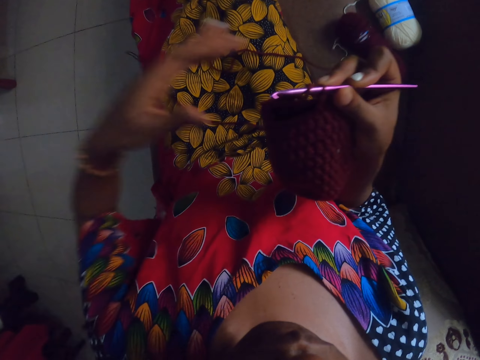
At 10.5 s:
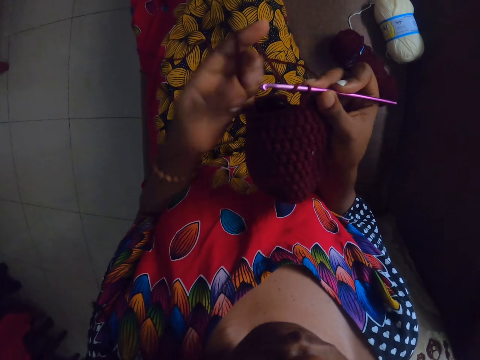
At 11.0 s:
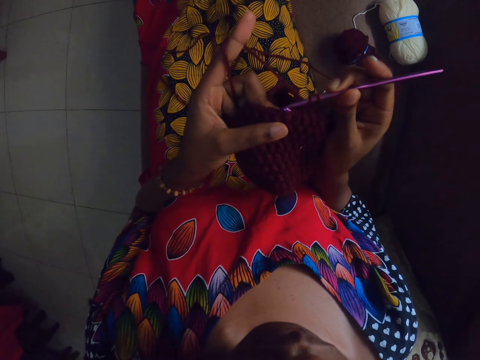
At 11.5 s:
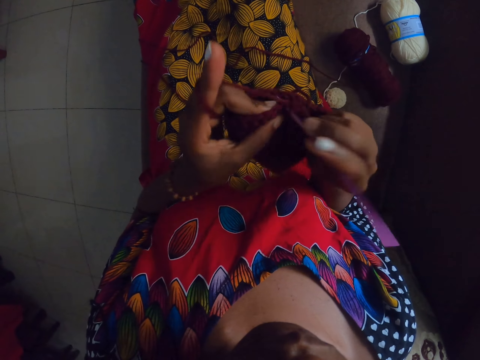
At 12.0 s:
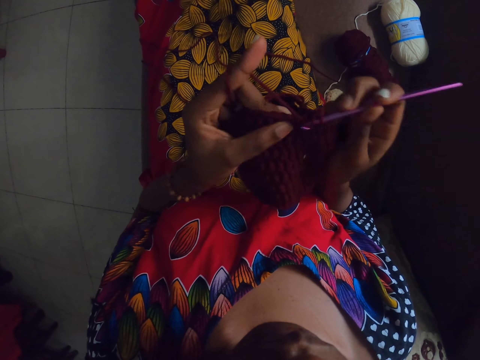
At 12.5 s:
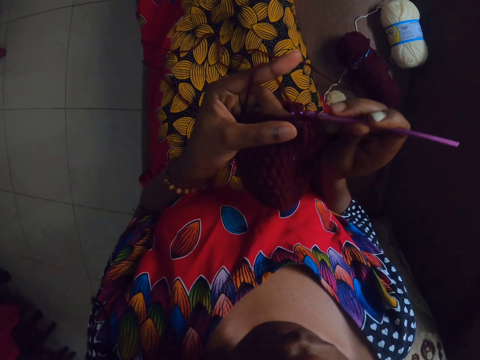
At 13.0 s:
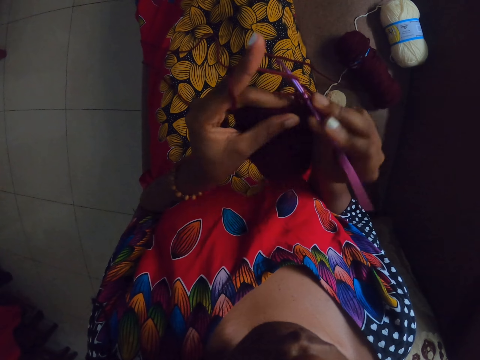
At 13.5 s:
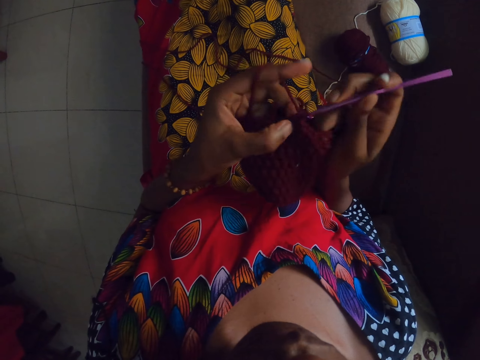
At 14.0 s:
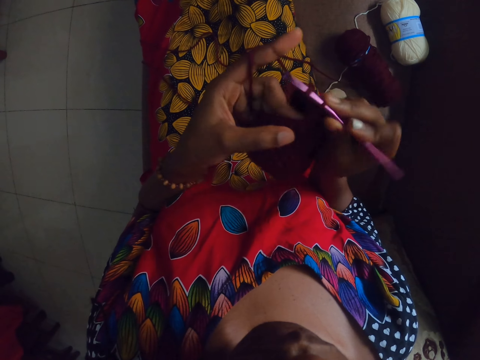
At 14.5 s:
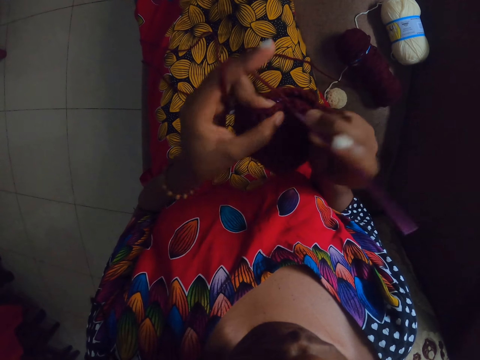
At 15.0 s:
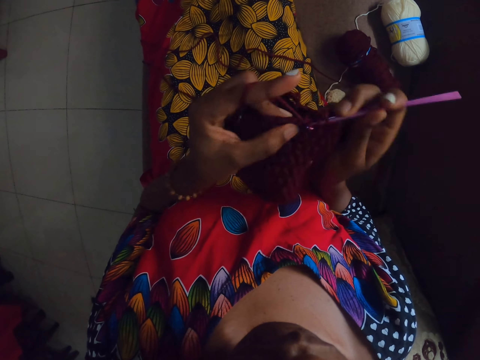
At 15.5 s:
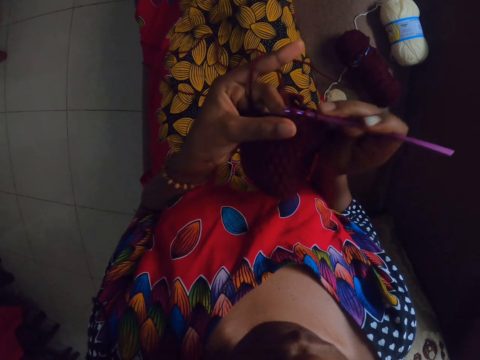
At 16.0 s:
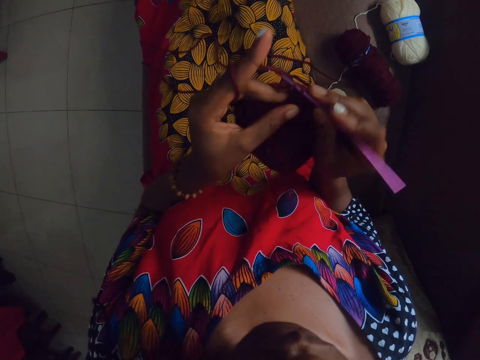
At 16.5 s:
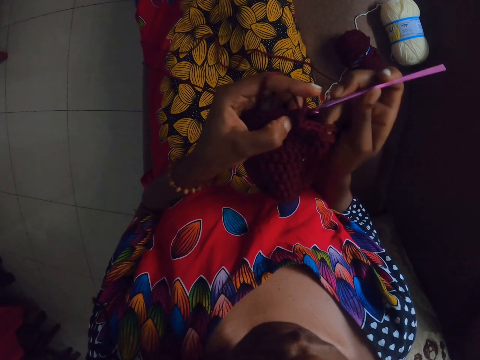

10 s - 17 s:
The camera wearer twirls a length of wool on her left index finger. She crochets a hood with the crochet pin in her right hand.

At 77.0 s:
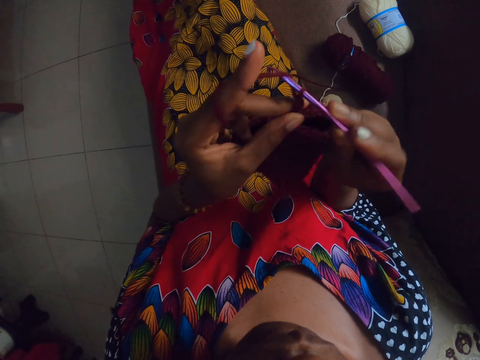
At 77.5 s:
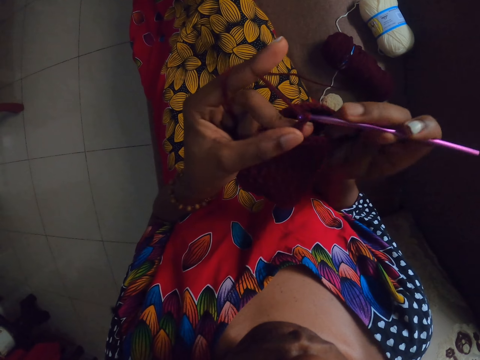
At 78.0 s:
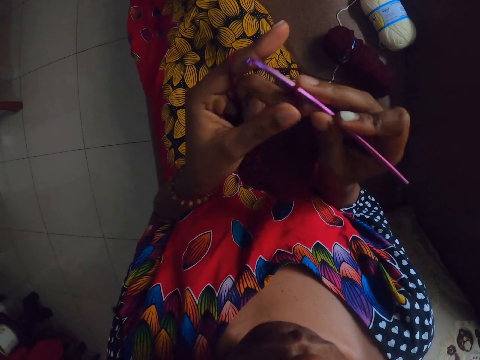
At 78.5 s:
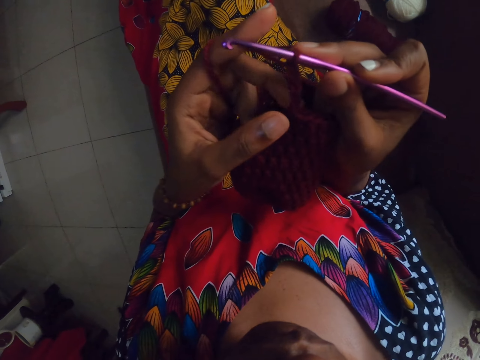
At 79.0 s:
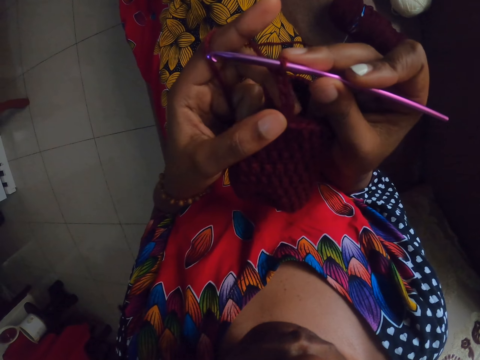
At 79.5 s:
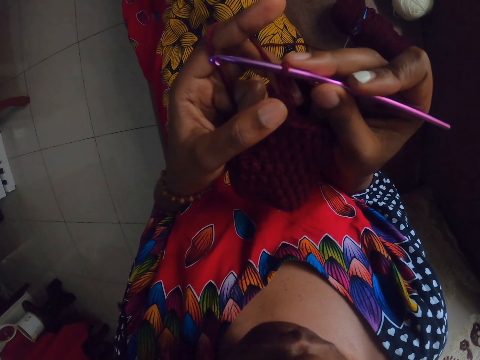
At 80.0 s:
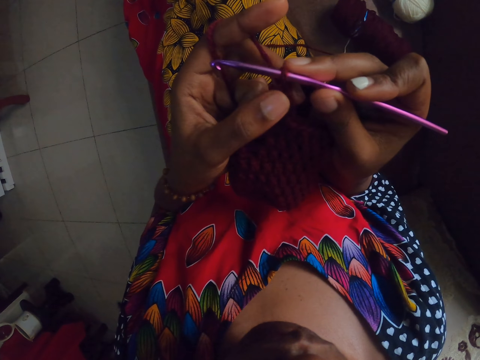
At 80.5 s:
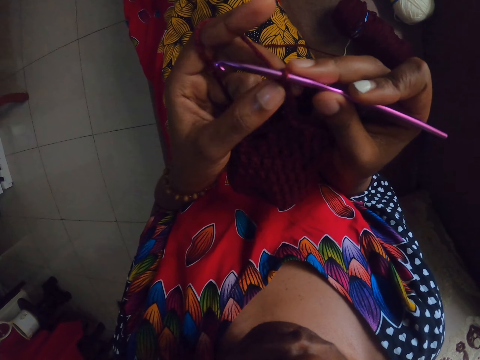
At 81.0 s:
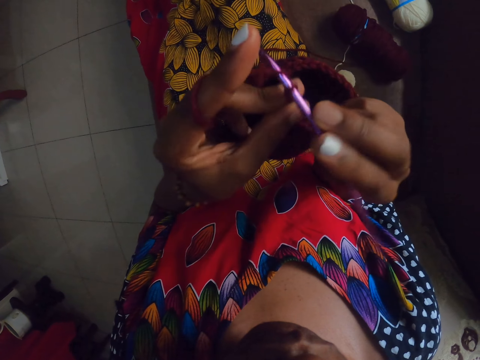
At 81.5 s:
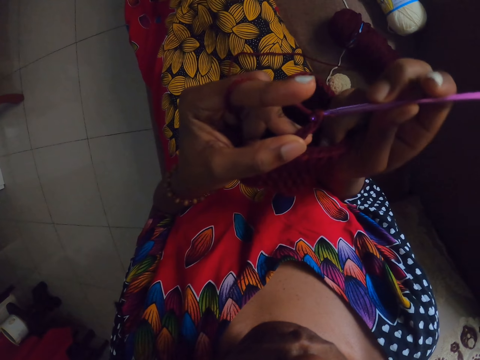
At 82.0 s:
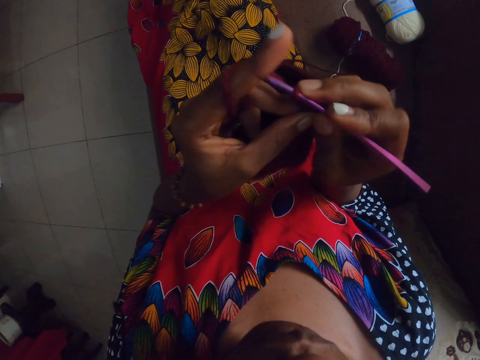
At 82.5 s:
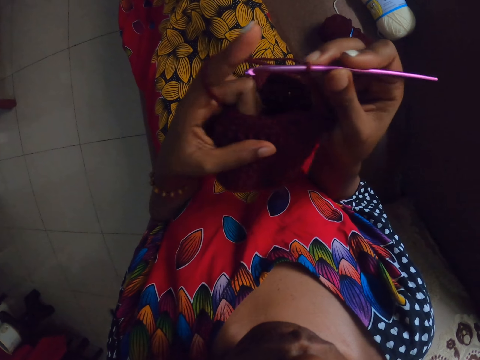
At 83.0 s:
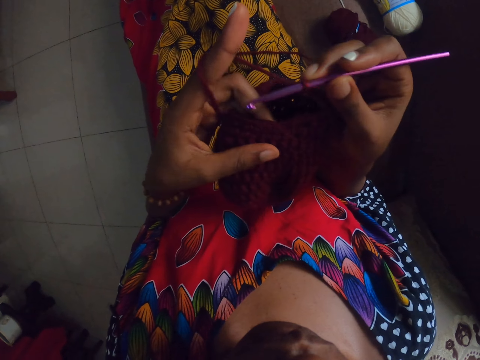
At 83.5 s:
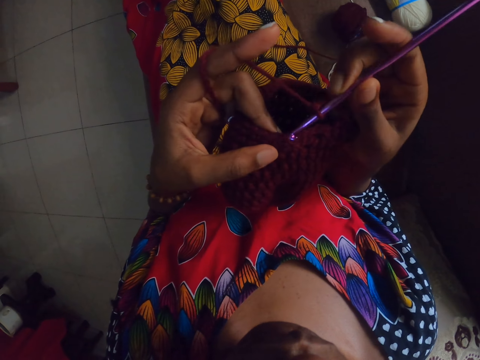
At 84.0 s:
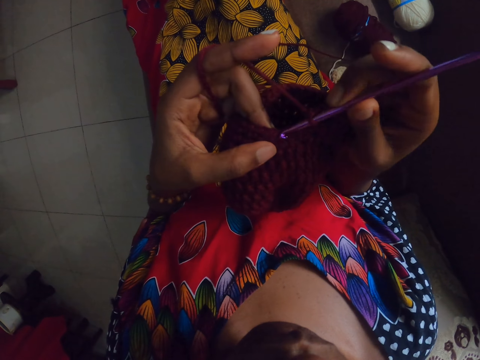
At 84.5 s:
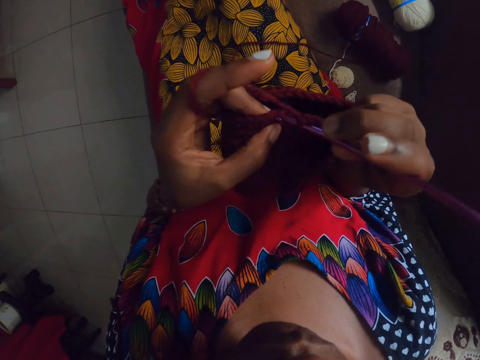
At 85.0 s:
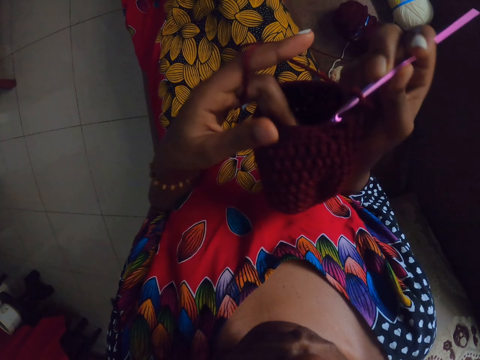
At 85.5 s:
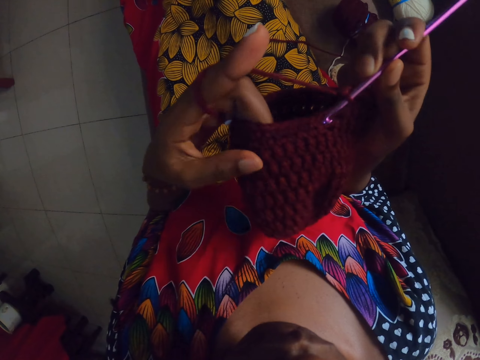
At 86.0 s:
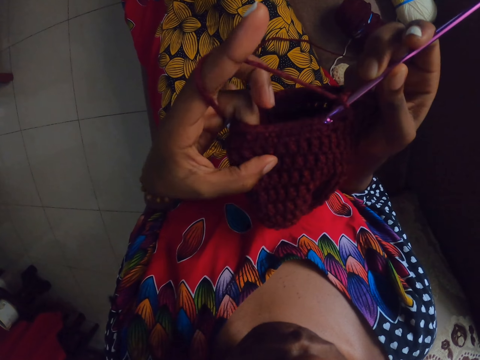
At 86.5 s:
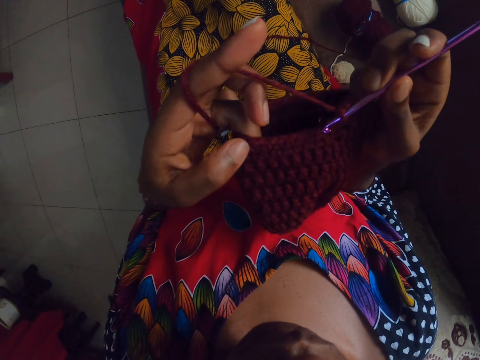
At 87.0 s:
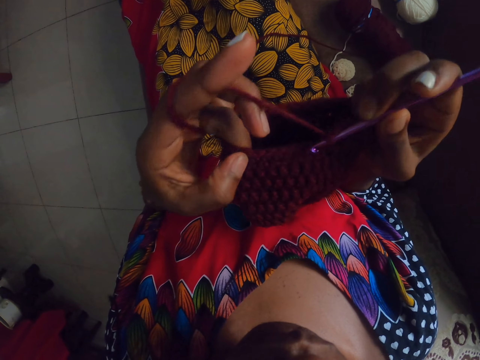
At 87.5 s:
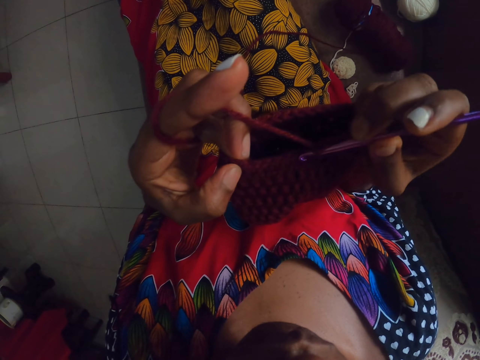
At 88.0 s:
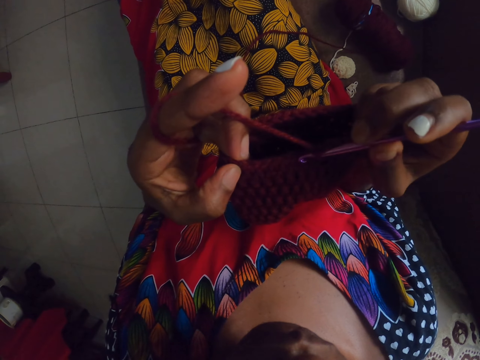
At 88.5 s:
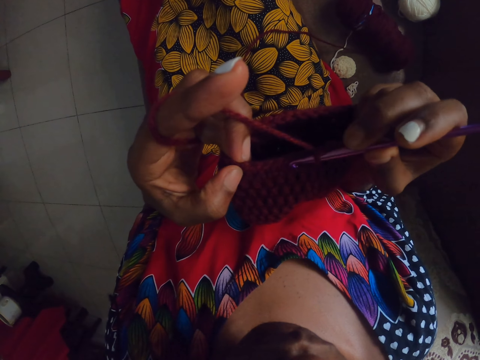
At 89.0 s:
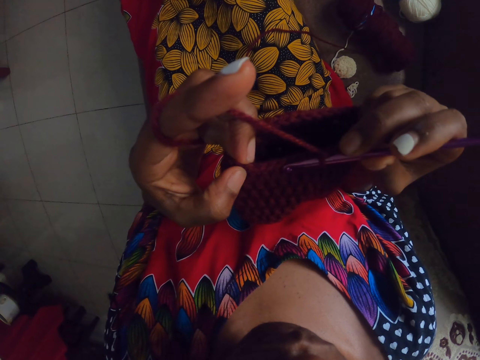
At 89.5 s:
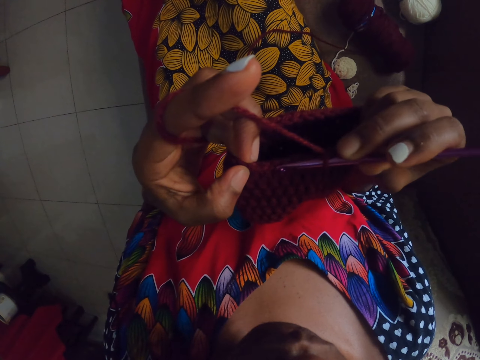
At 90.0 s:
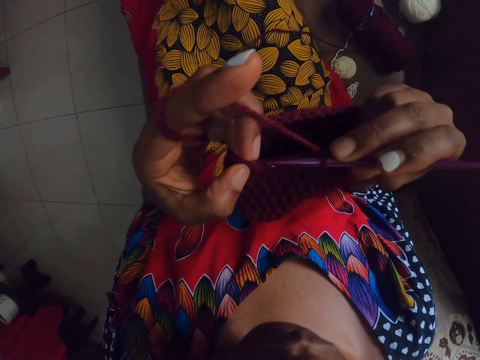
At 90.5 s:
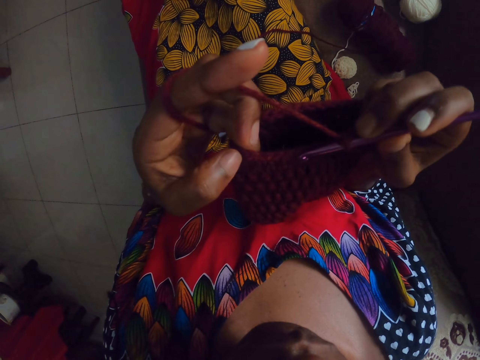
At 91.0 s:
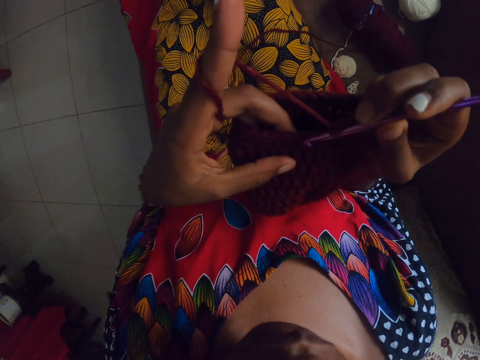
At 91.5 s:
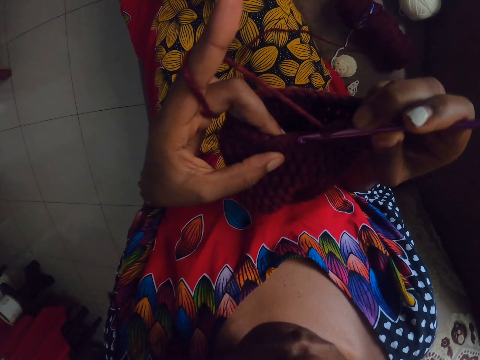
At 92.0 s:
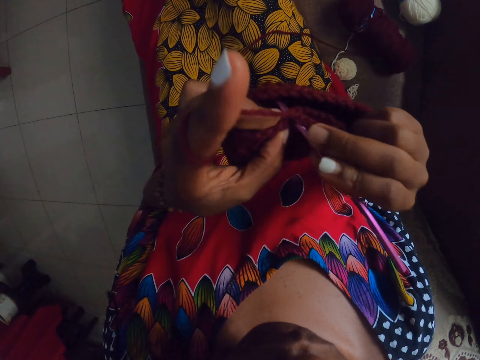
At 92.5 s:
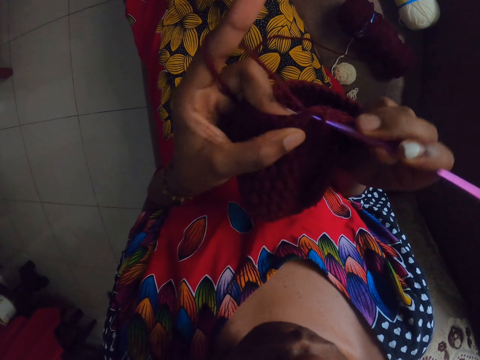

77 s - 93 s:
The camera wearer counts the crochet stitch with her left hand. She crochets a hood with the crochet pin in her right hand. She pauses. She counts the crochet stitches with the crochet pin in her right hand. She crochets with the crochet pin in her right hand.
